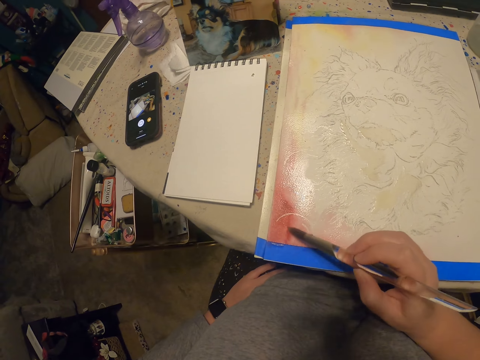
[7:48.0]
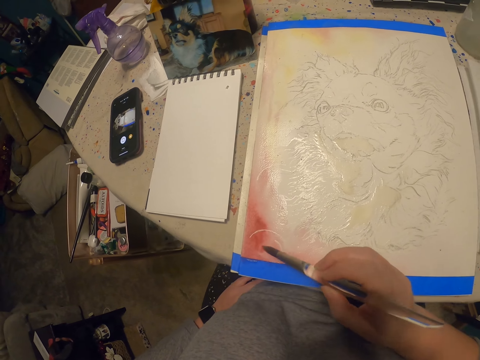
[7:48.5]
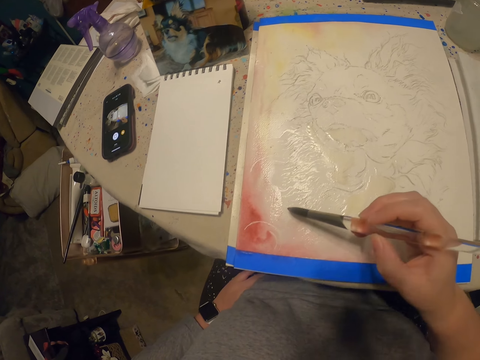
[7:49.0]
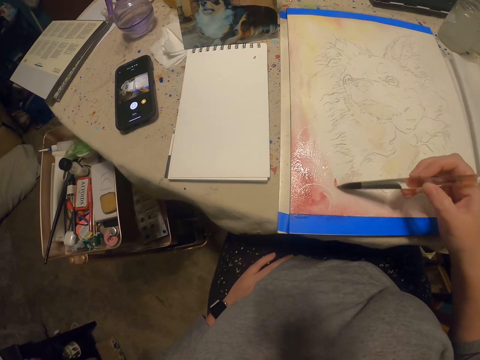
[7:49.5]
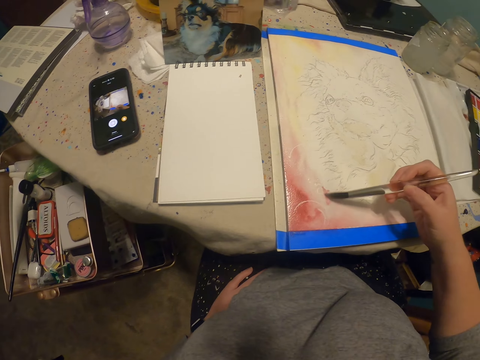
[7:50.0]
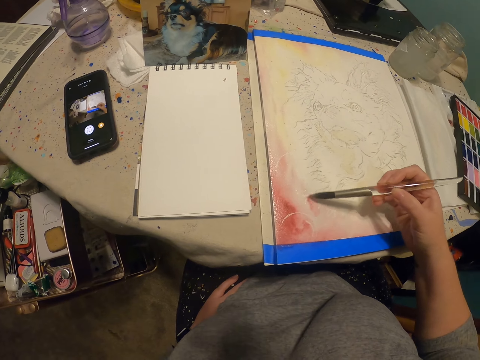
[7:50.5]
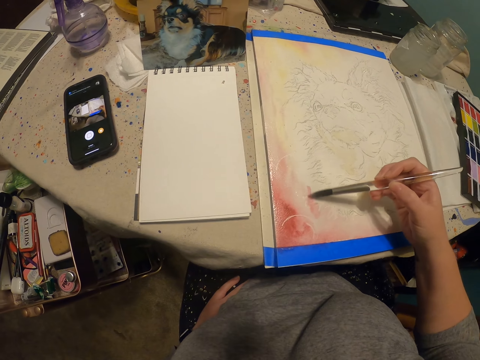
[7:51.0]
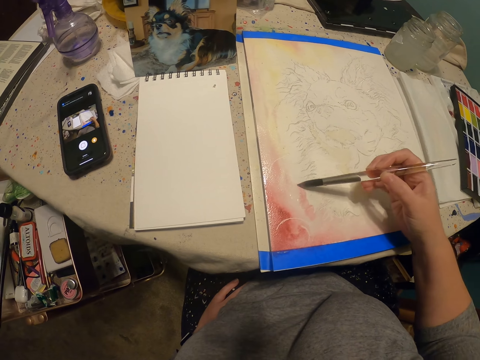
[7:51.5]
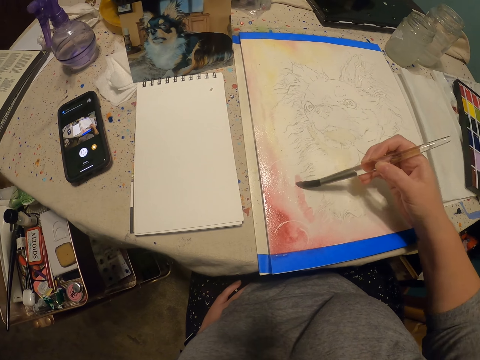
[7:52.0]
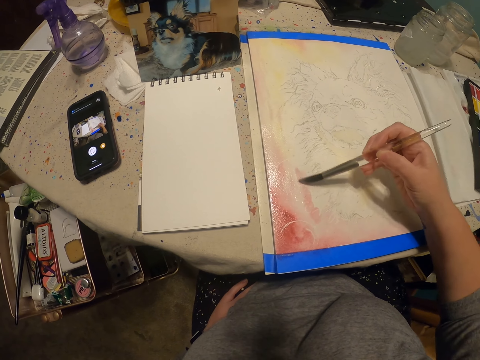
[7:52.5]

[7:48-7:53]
The camera wearer paints on a paper.

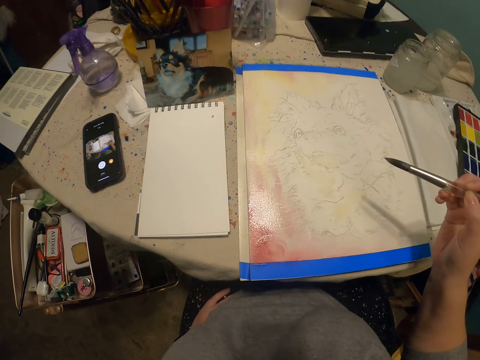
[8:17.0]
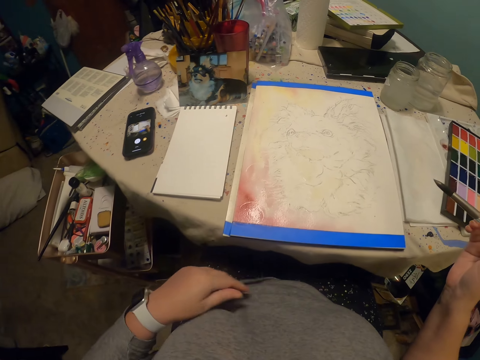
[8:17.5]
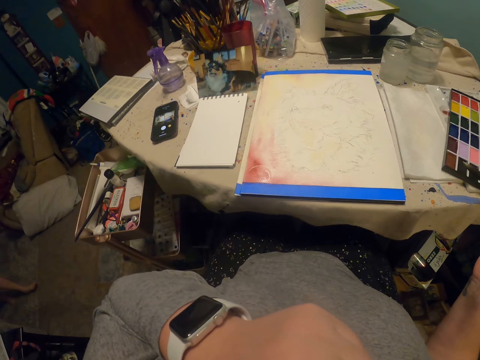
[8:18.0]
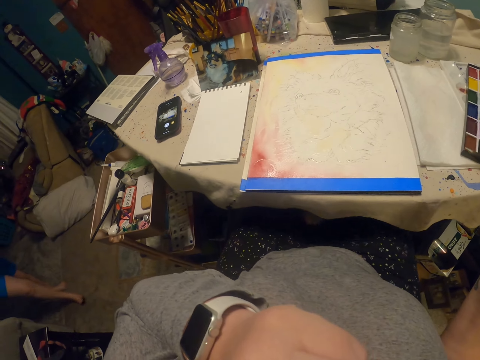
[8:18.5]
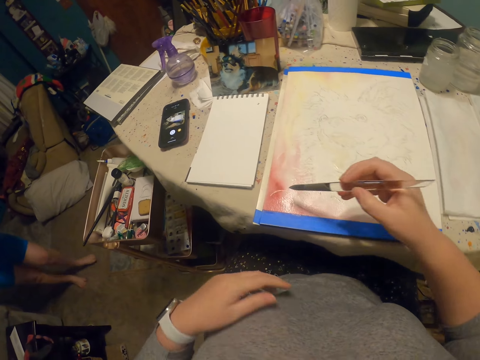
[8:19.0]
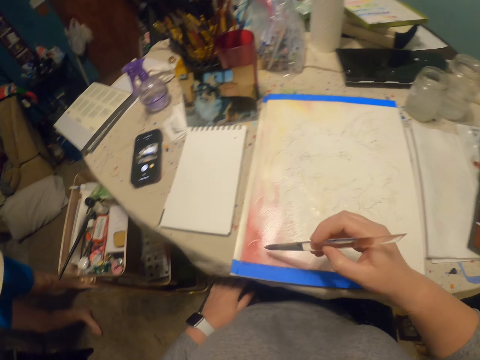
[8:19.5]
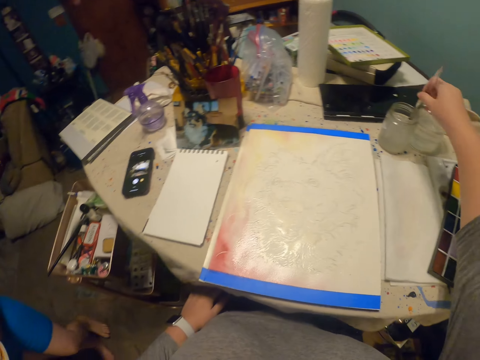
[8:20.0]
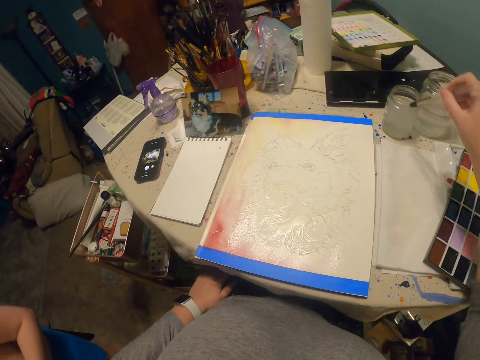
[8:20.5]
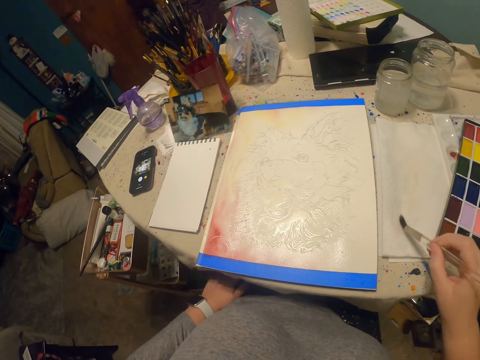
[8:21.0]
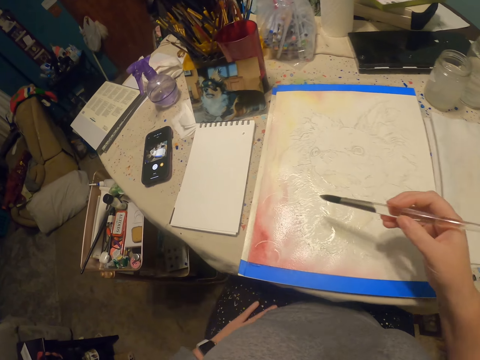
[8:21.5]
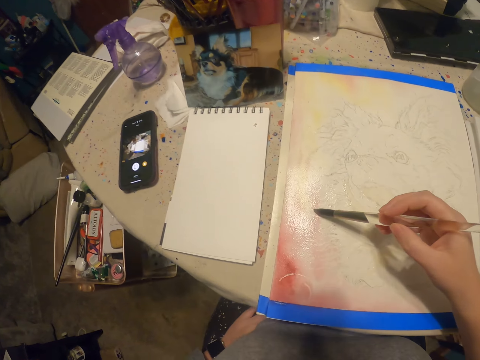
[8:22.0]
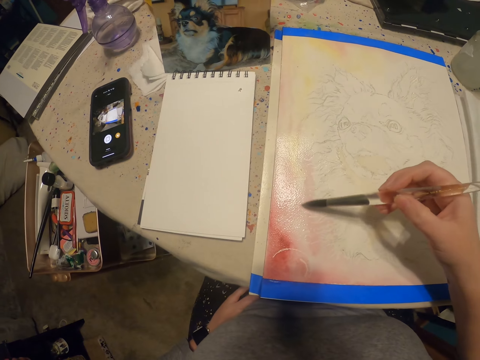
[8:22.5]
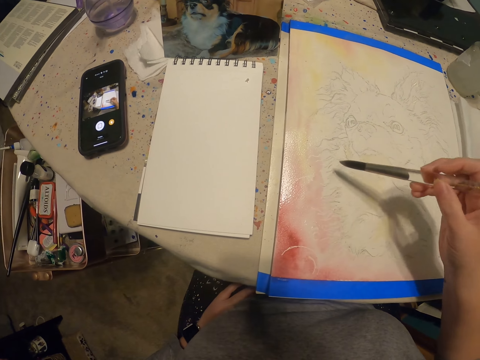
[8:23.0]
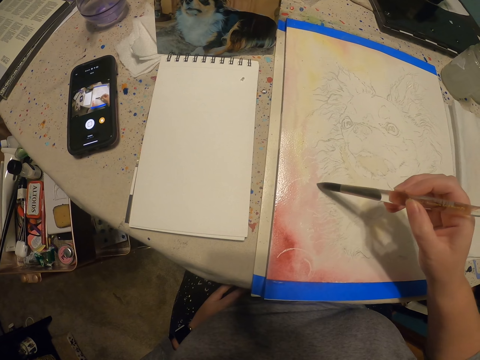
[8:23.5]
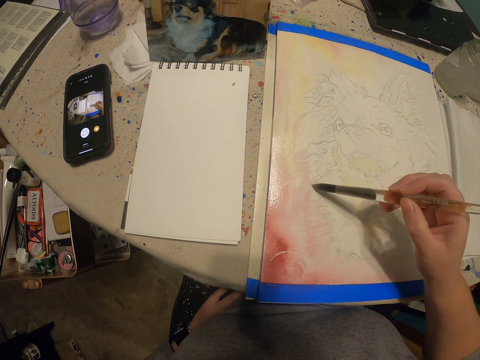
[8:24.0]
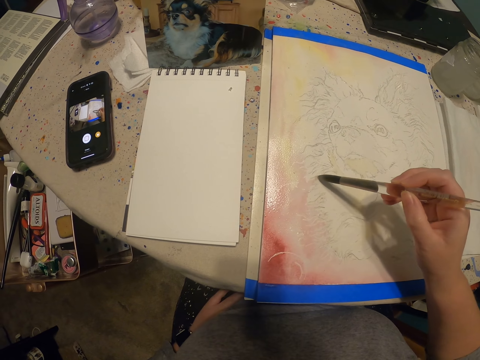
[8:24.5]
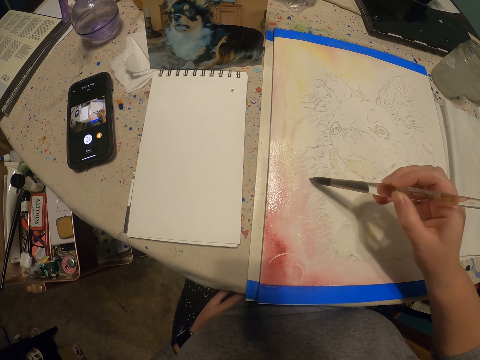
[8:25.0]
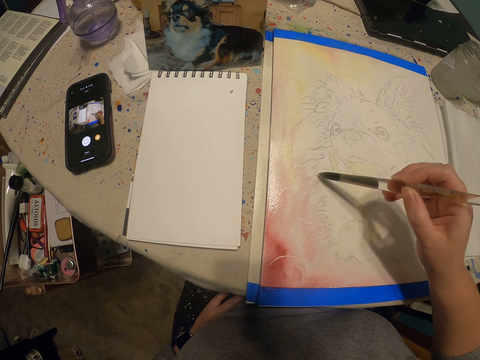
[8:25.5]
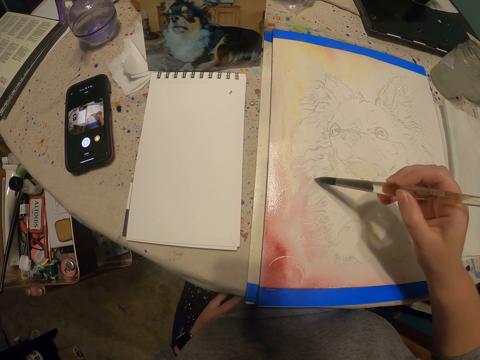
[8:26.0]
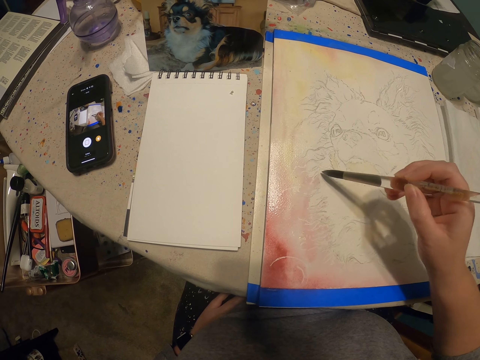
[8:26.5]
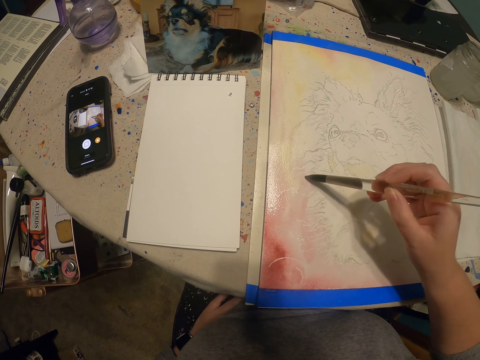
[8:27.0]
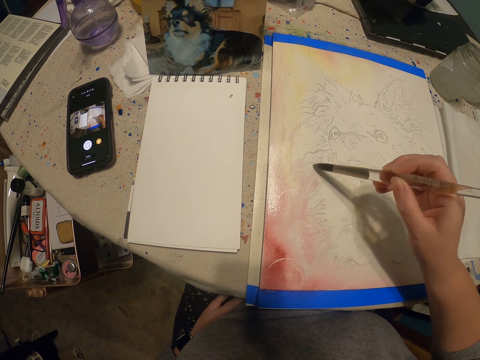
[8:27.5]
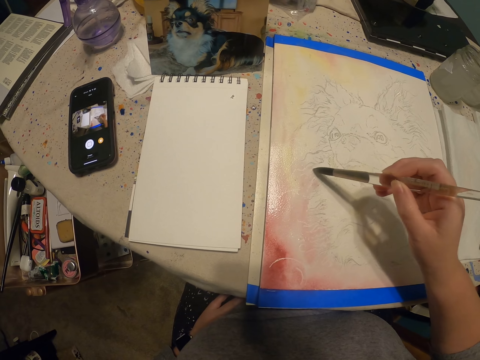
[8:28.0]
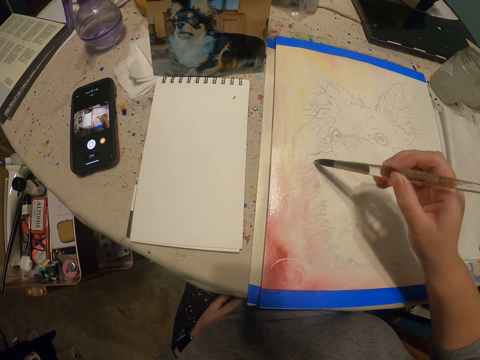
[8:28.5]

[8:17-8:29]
A person walks around the house. The camera wearer dips the paint brush in the water can. They wipe the tip of the paint brush on the paper or cloth. They paint on the paper.

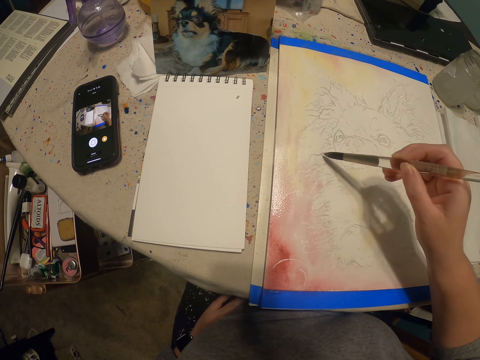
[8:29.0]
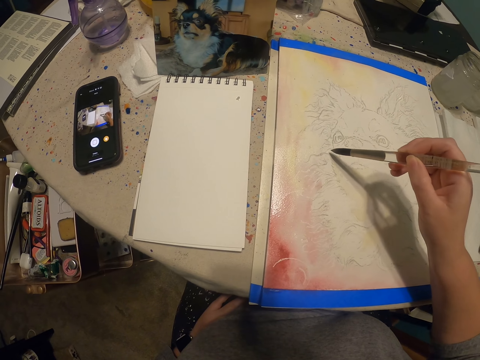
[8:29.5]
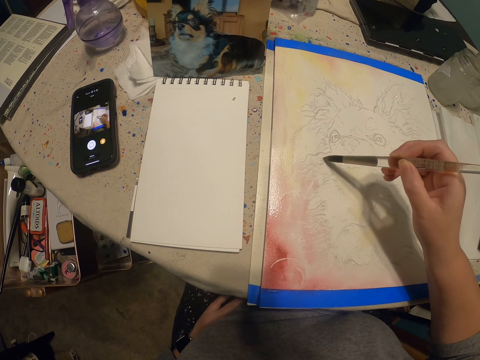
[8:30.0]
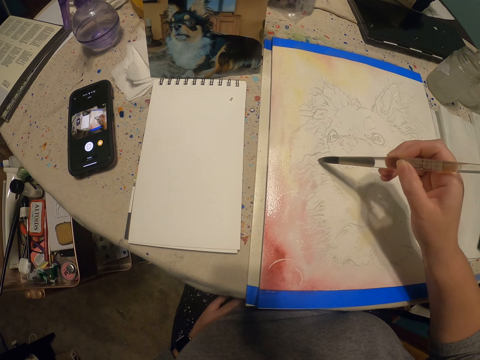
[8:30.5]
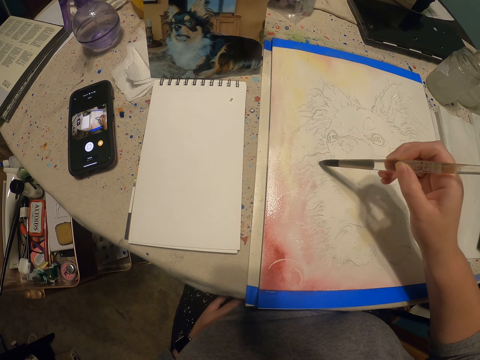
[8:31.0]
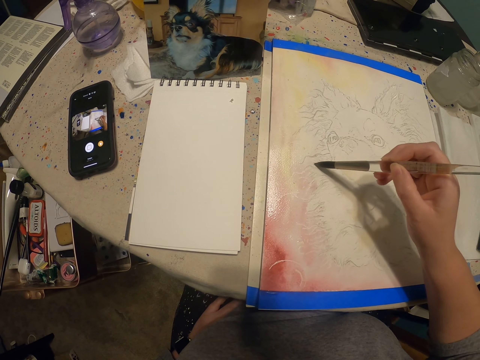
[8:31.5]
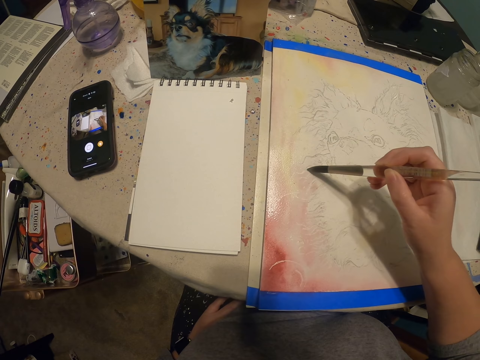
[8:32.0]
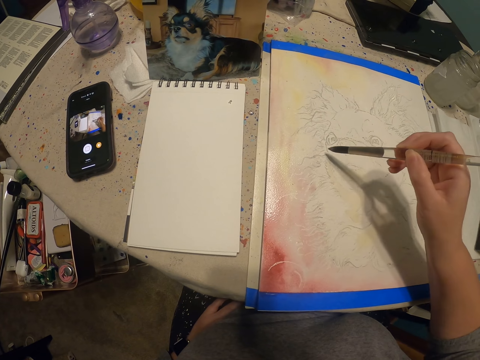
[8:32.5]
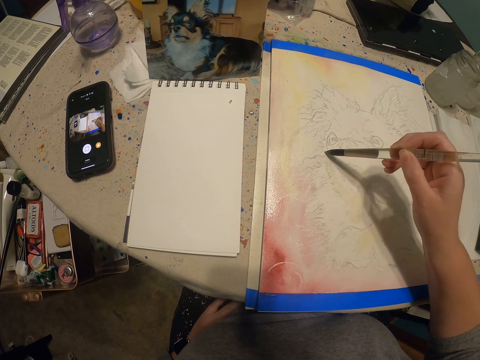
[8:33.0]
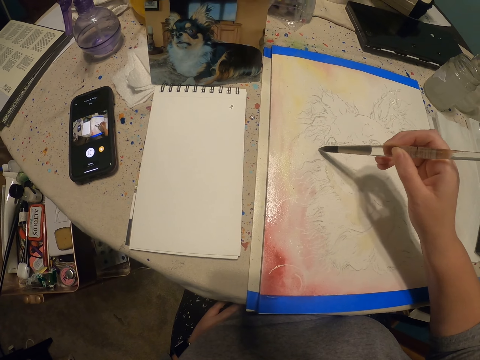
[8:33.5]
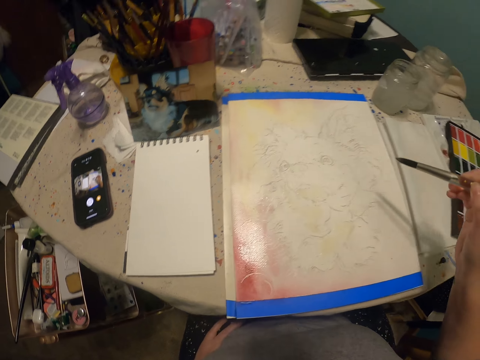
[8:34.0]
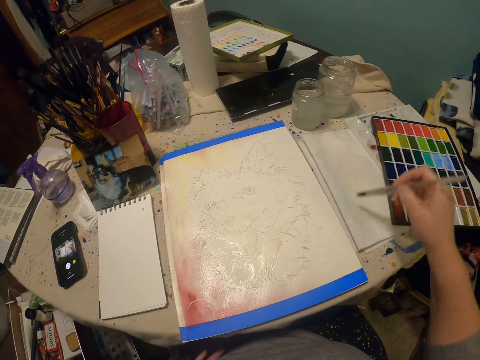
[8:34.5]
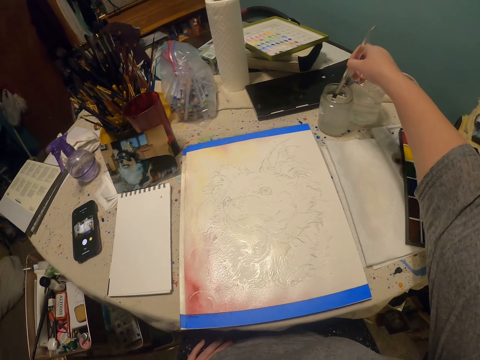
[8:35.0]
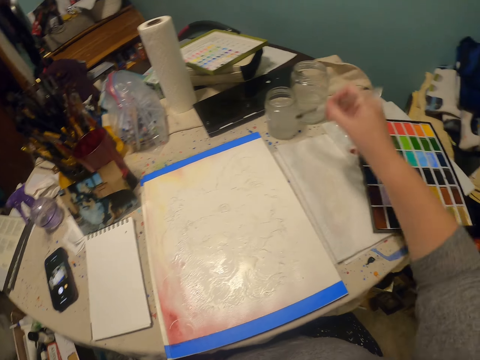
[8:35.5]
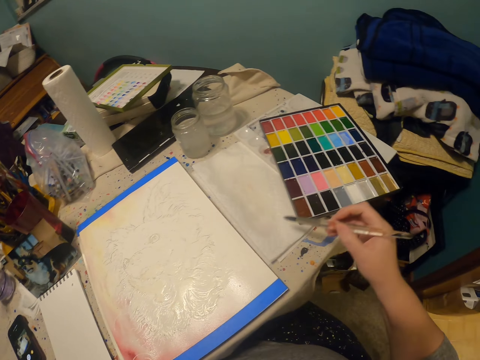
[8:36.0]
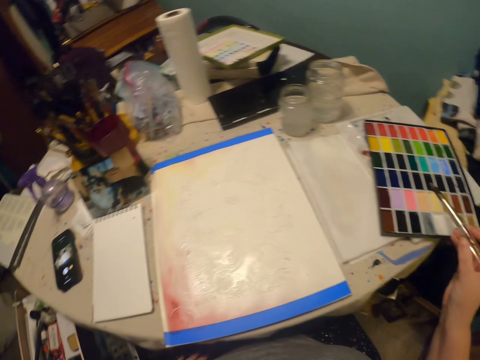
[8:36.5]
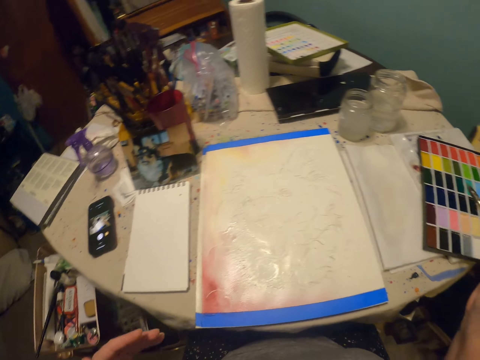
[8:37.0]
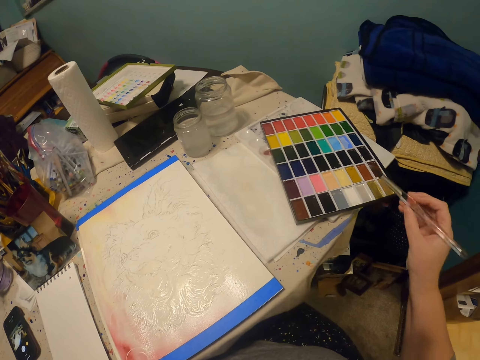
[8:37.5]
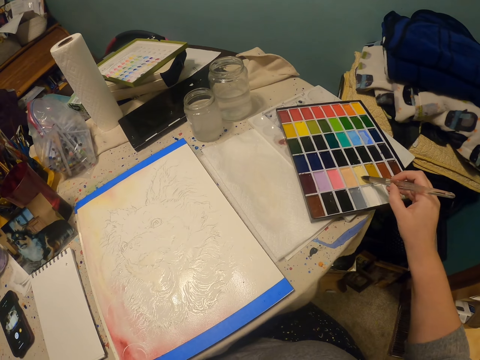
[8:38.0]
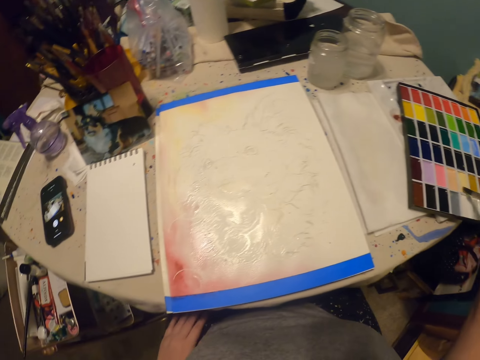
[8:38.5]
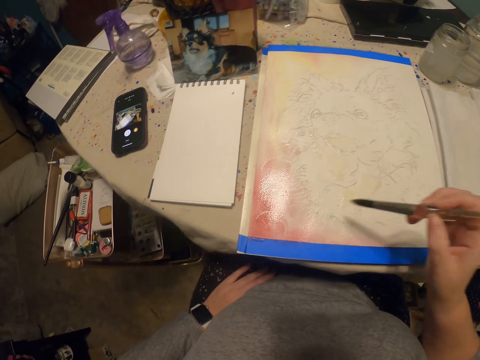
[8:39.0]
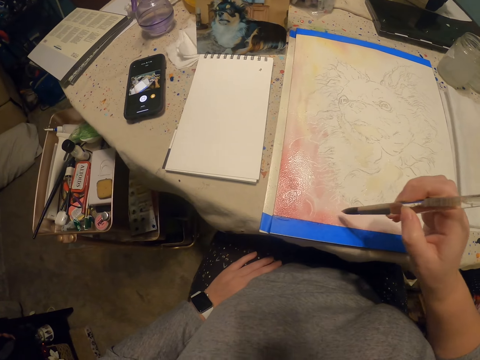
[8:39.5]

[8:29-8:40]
The camera wearer wipes the tip of the paint brush on the paper or cloth. They dip the paint brush in the water can. They wipe the tip of the paint brush on the paper or cloth. They dip the paint brush in the paint. They look at the portrait. They paint on the paper.
